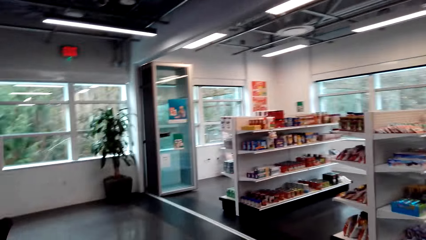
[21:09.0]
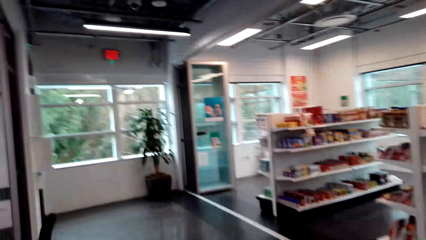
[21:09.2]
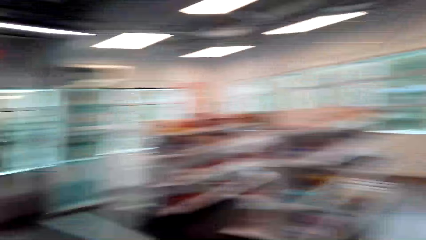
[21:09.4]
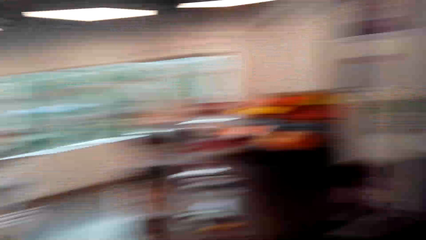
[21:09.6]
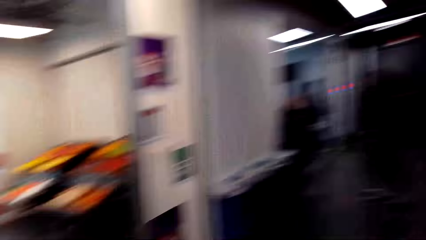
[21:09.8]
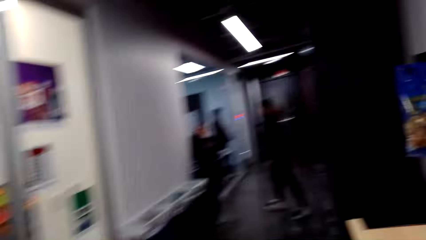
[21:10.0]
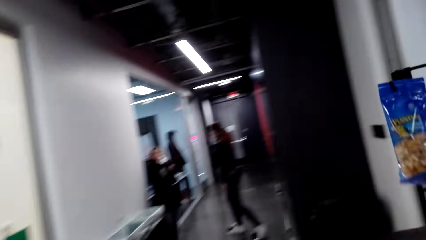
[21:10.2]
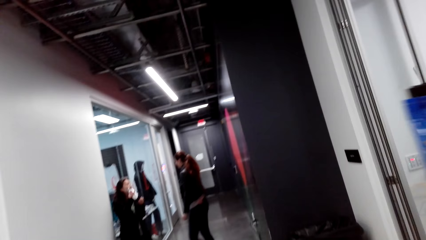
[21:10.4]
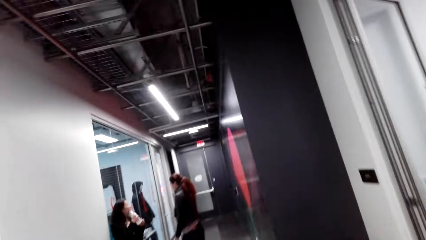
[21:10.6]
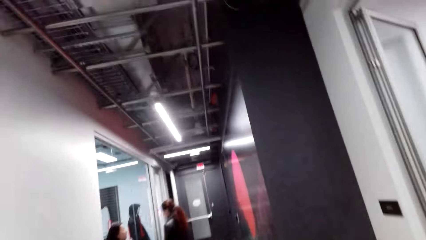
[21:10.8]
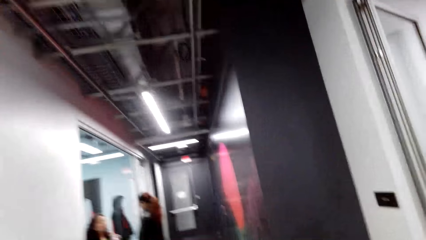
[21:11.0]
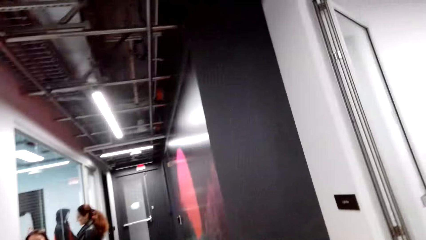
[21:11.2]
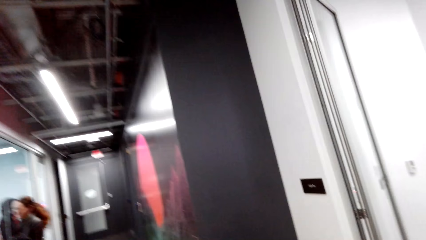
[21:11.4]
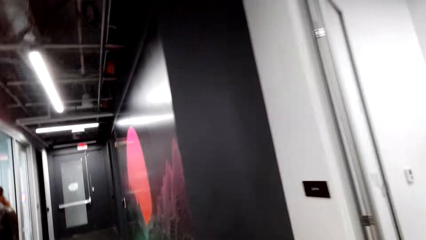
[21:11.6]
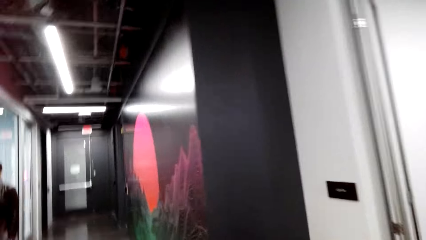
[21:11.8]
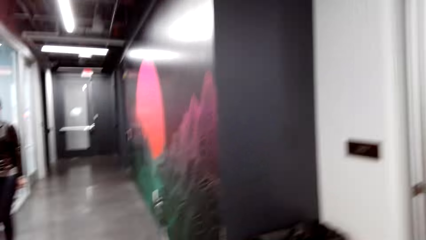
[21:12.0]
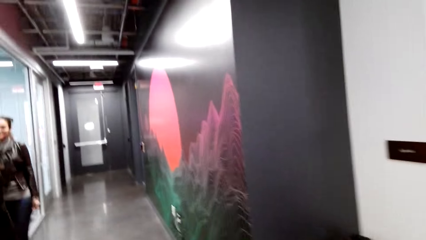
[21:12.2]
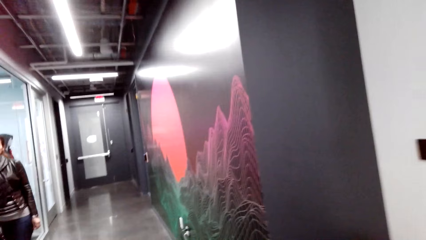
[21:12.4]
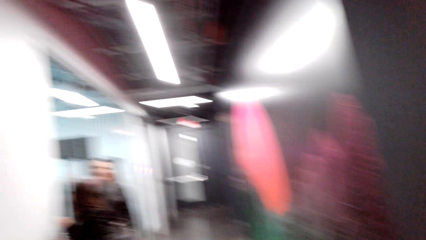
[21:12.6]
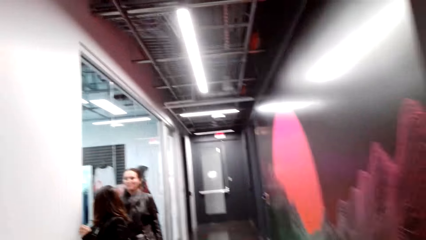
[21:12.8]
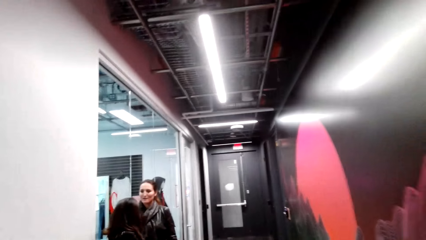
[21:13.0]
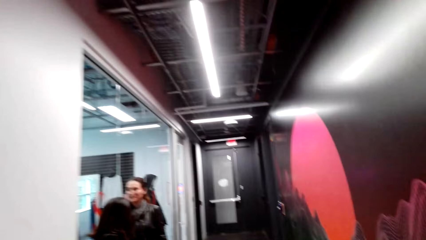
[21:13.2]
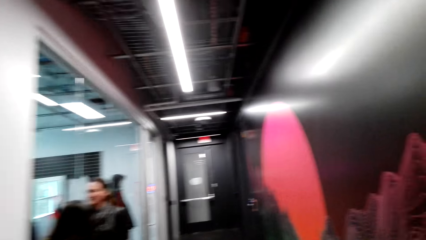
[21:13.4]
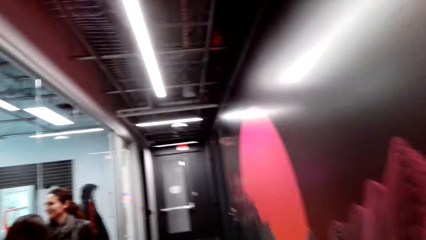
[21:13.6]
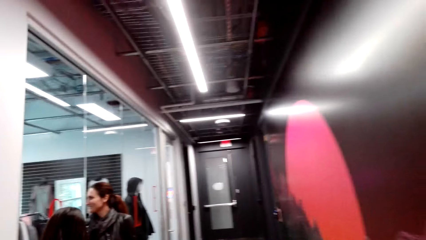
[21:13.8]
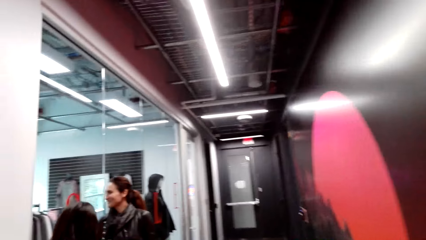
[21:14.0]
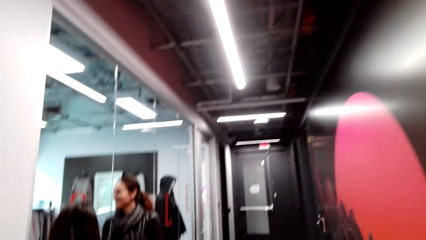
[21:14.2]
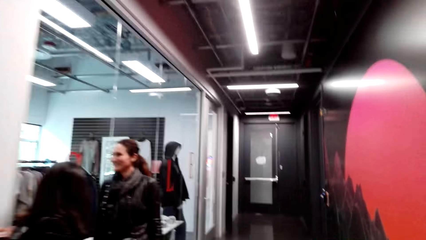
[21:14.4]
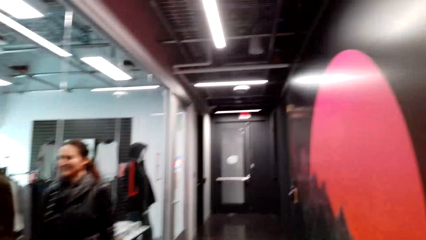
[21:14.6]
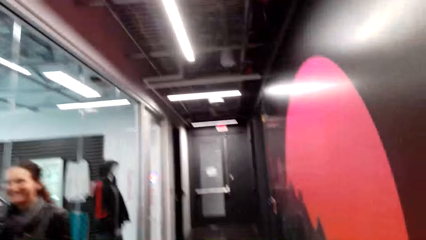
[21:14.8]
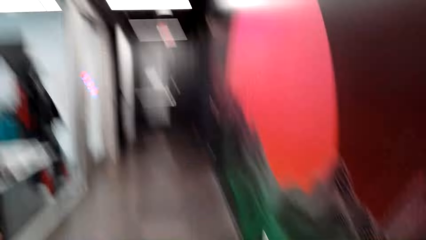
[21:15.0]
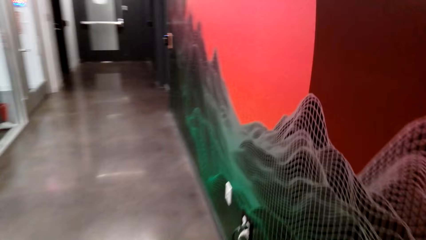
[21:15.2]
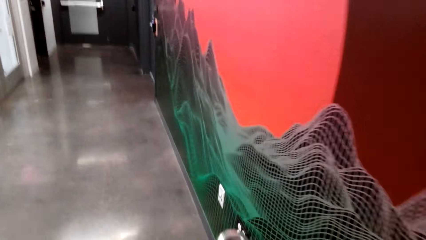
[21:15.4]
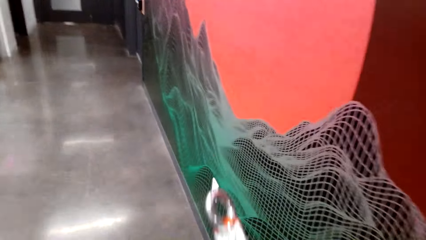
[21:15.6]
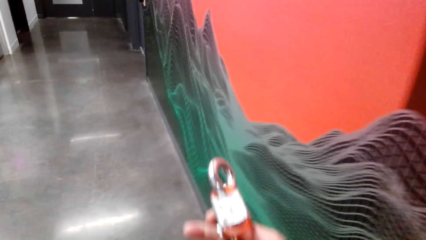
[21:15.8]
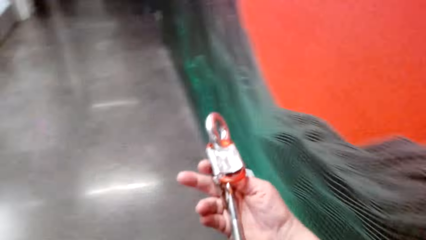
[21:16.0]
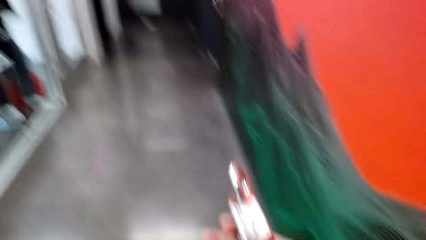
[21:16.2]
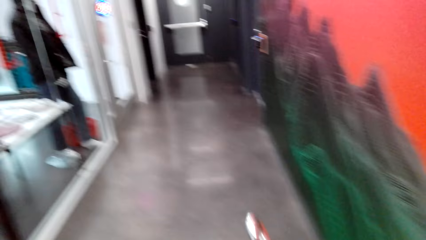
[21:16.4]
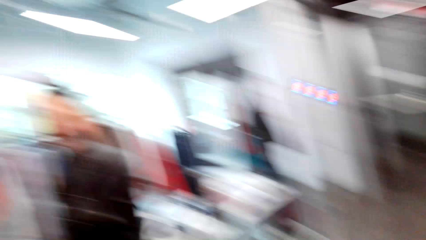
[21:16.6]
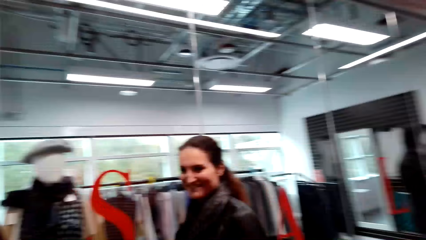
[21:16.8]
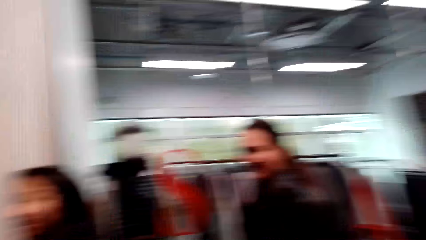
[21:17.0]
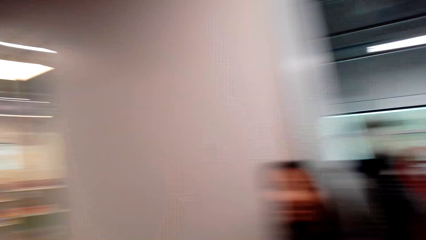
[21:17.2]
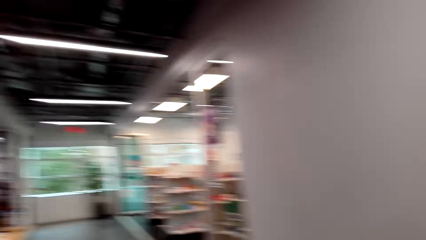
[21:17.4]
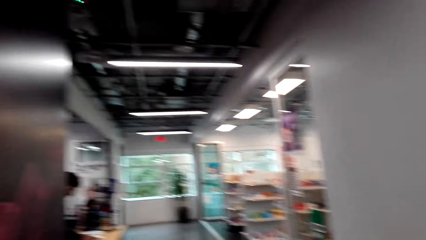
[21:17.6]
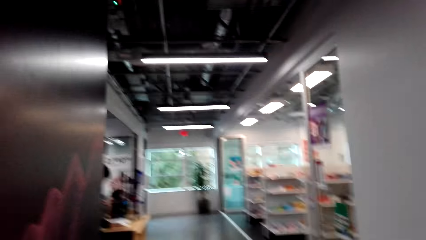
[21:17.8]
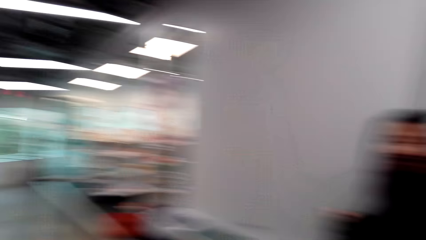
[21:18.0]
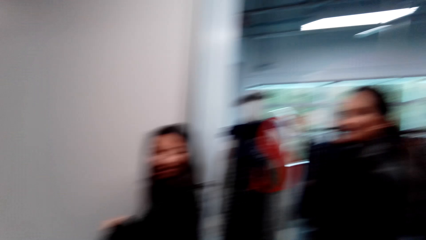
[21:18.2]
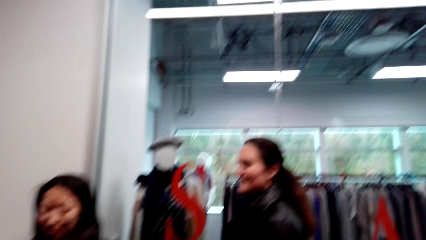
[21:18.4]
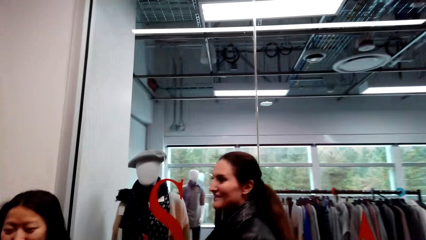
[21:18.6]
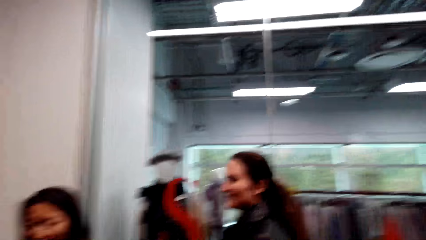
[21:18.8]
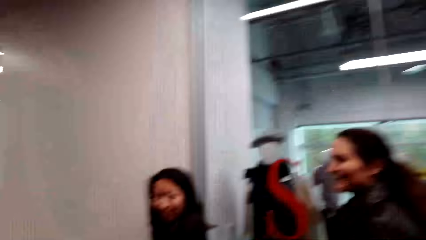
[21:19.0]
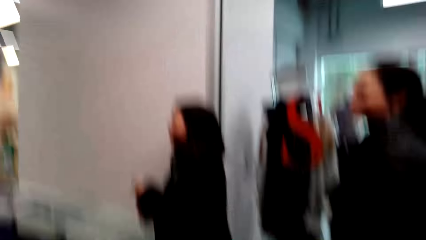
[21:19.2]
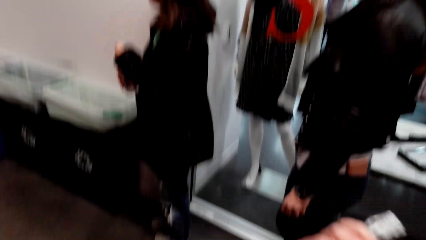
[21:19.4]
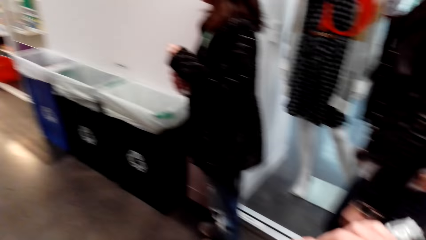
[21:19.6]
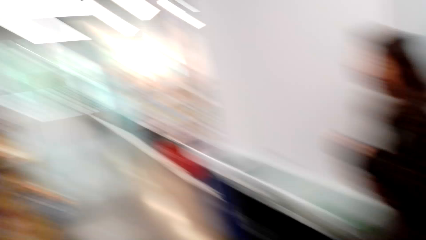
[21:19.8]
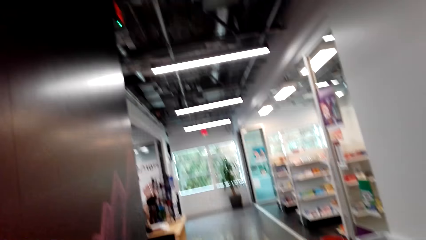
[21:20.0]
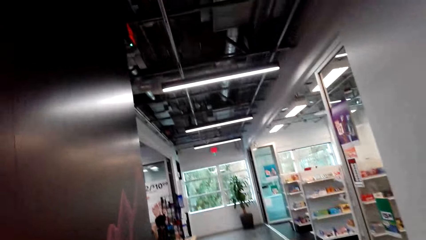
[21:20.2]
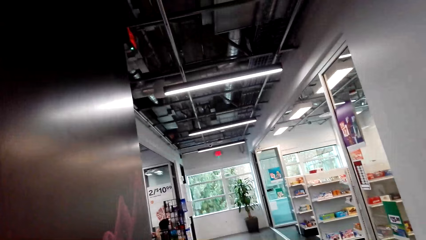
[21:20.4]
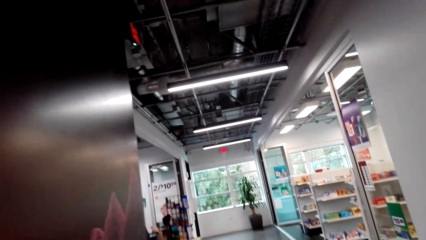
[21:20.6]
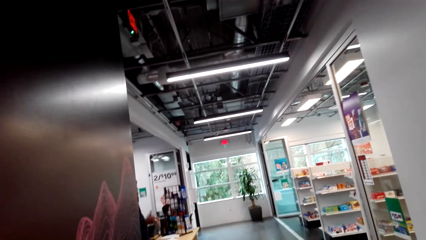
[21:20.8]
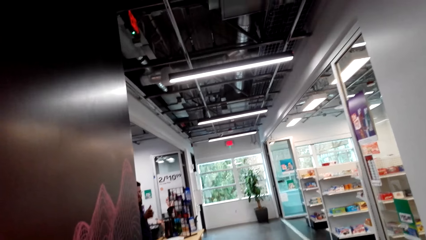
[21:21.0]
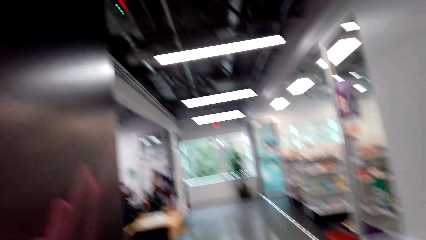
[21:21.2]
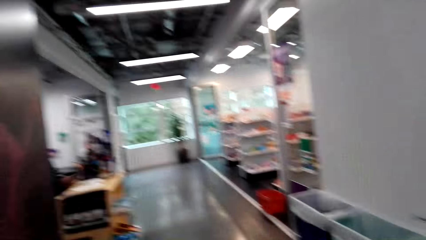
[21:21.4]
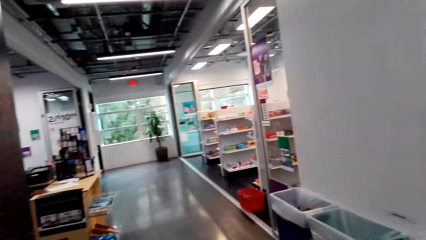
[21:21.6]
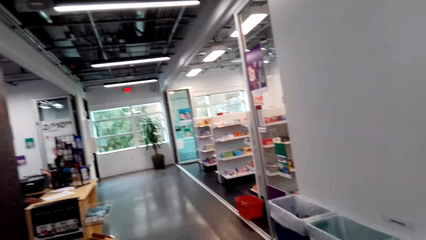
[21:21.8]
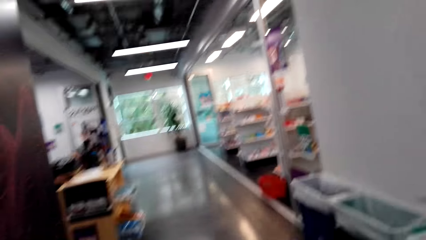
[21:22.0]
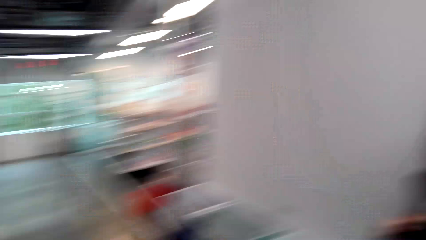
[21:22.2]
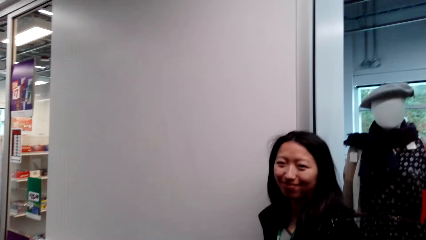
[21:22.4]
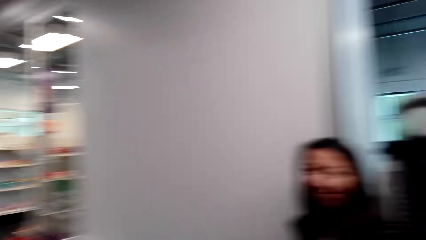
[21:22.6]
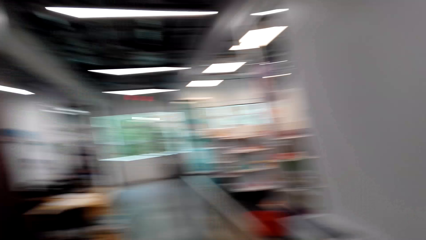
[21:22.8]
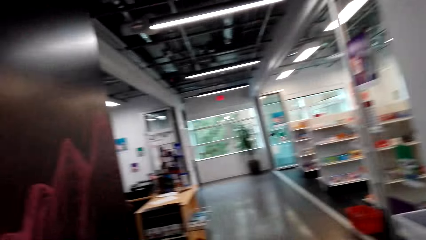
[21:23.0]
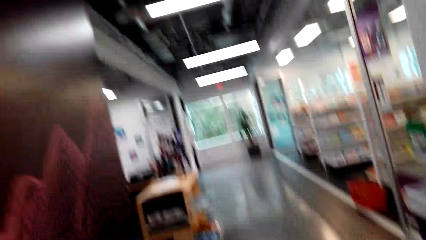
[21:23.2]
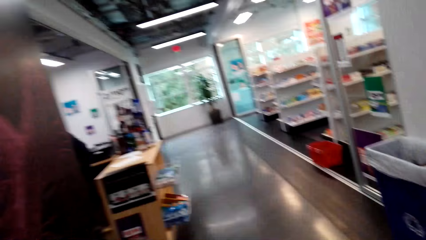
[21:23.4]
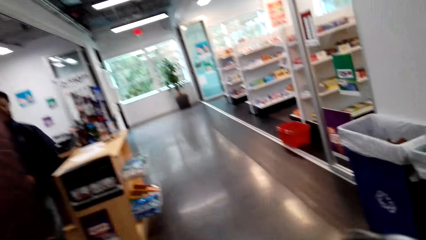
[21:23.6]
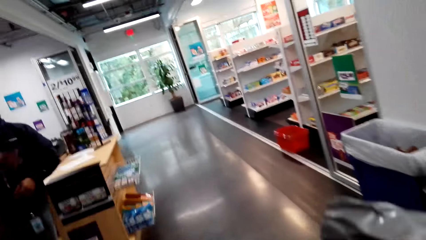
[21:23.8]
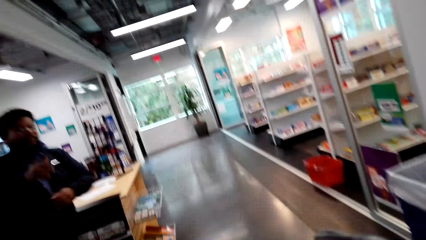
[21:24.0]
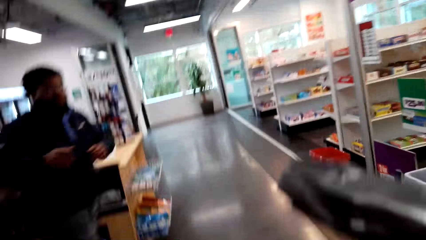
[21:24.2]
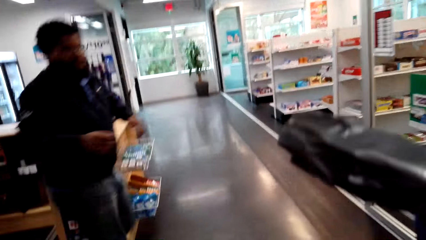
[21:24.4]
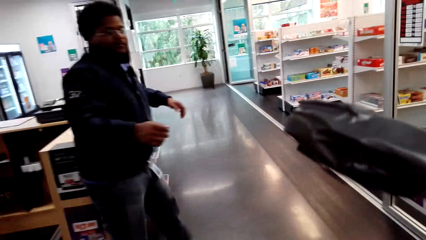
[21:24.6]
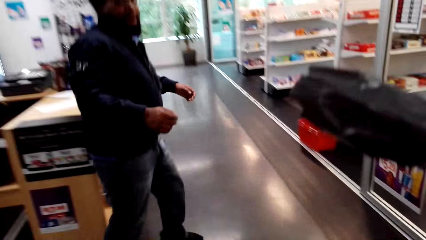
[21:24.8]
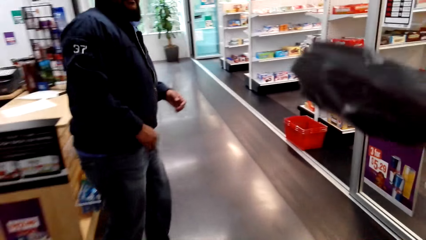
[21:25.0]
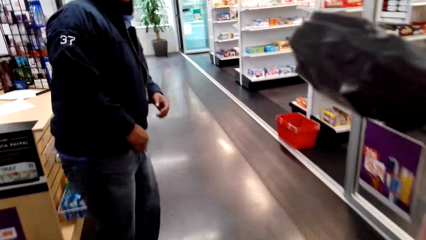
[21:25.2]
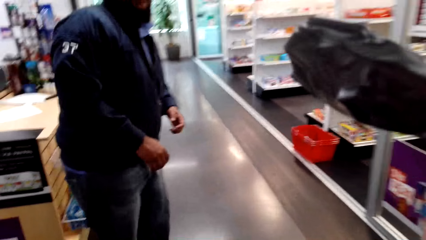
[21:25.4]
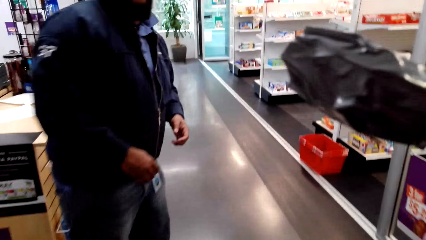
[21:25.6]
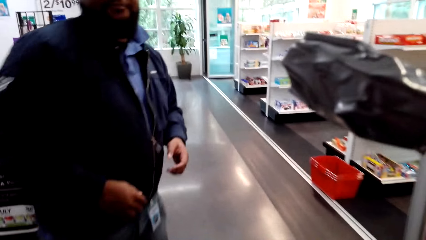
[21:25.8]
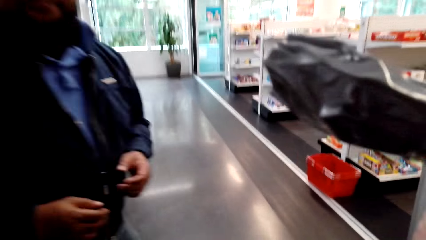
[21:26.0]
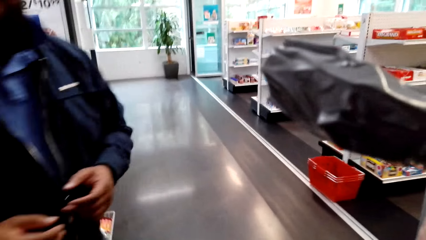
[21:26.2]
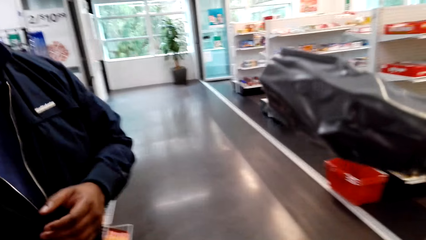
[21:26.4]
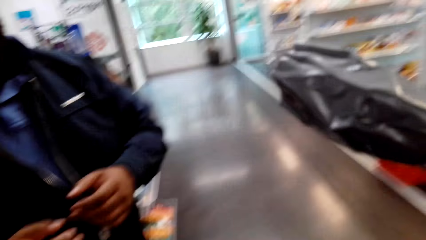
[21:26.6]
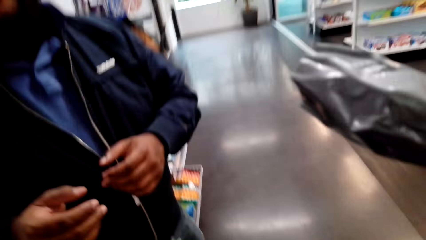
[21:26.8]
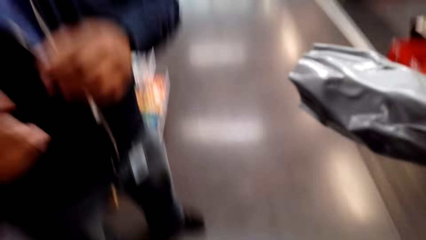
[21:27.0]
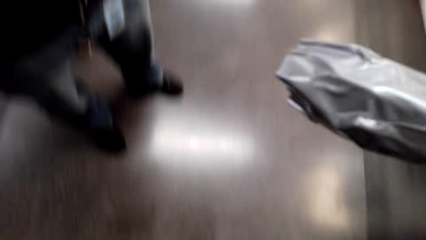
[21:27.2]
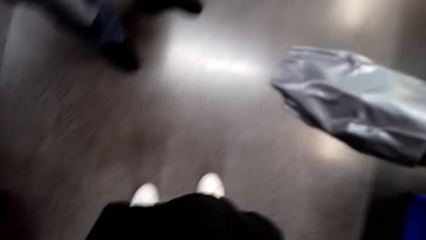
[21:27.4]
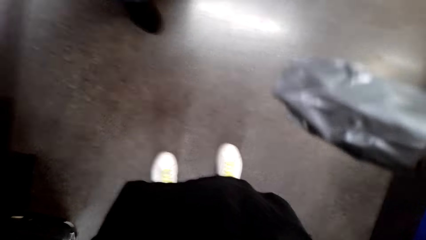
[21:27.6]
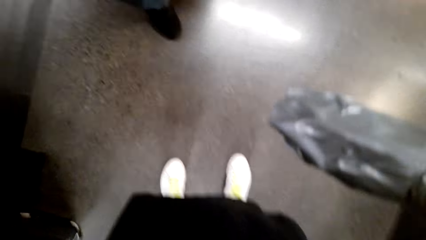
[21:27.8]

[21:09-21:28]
The camera wearer speaks. They walk out of the supermarket. They speak. They walk in the corridor. They laugh. They talk with a lady. They look around. They walk around. They look at the supermarket. They talk with the lady and look around. They look at the supermarket again. They walk in the supermarket.
